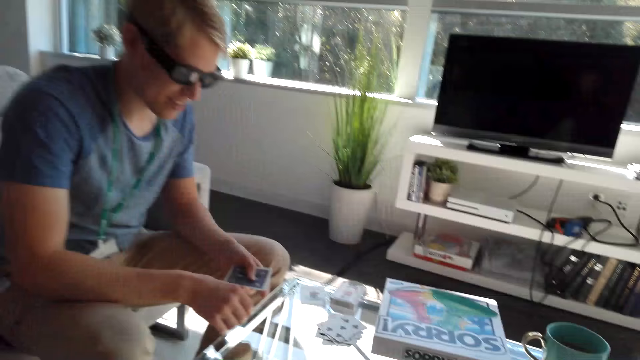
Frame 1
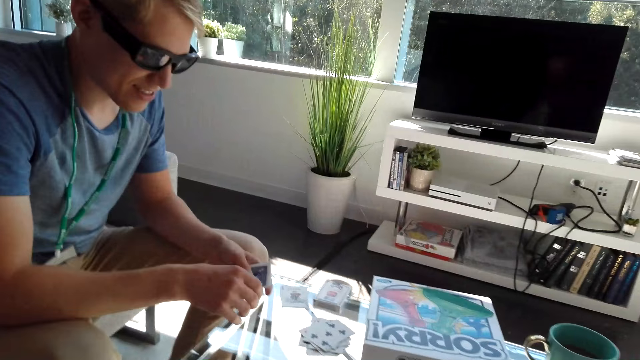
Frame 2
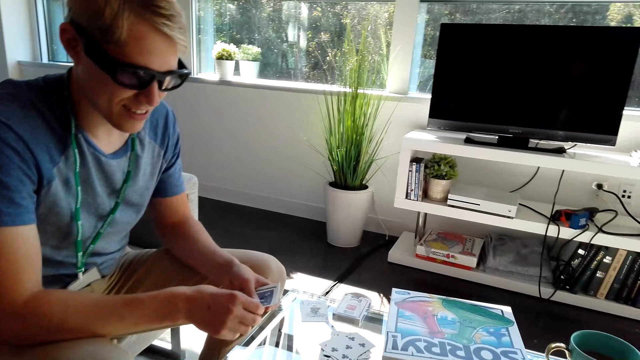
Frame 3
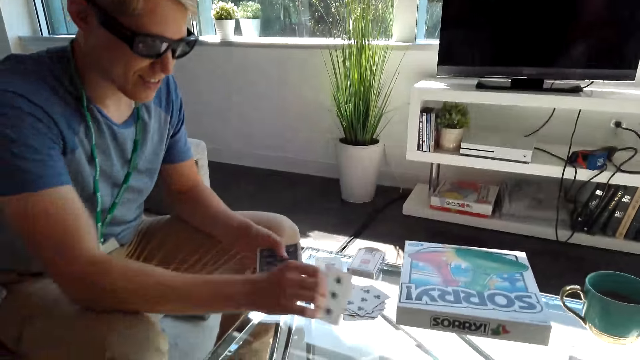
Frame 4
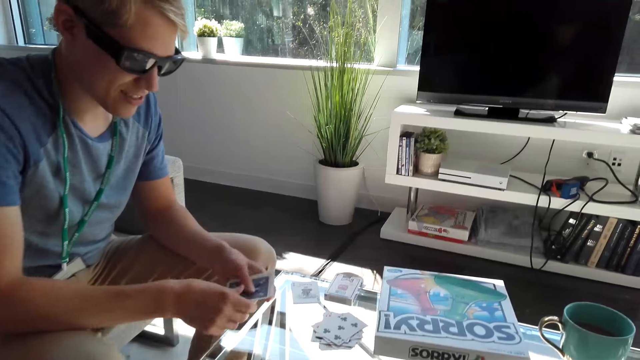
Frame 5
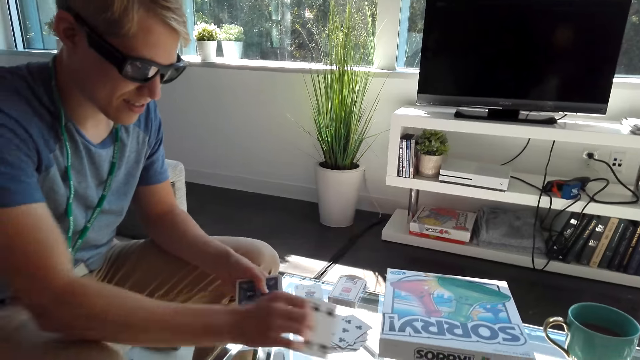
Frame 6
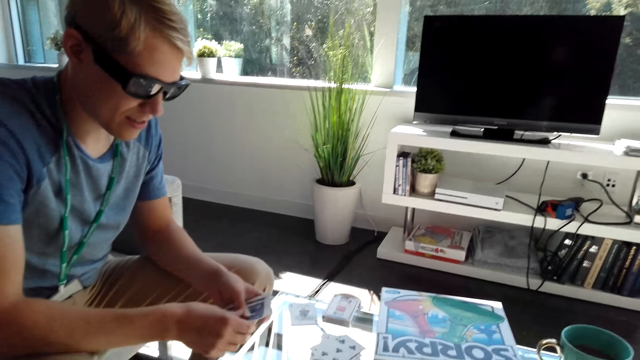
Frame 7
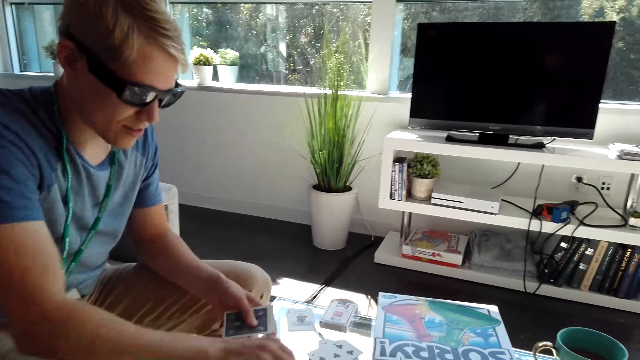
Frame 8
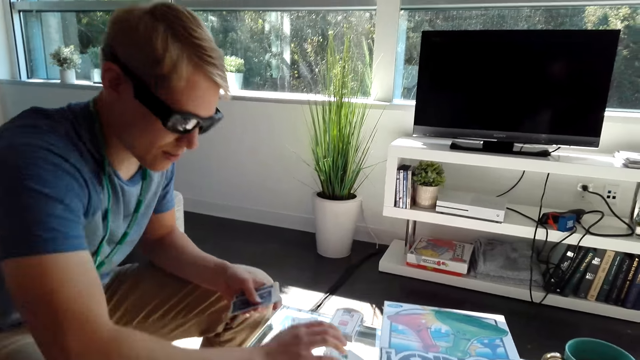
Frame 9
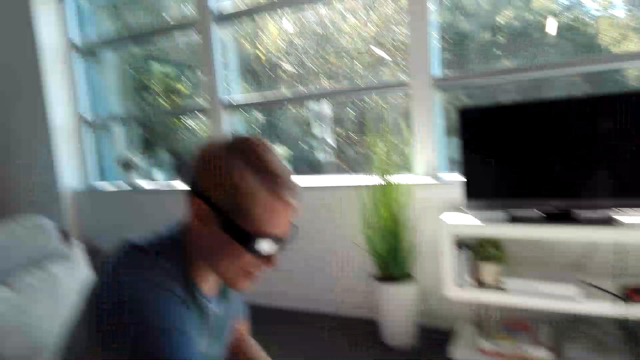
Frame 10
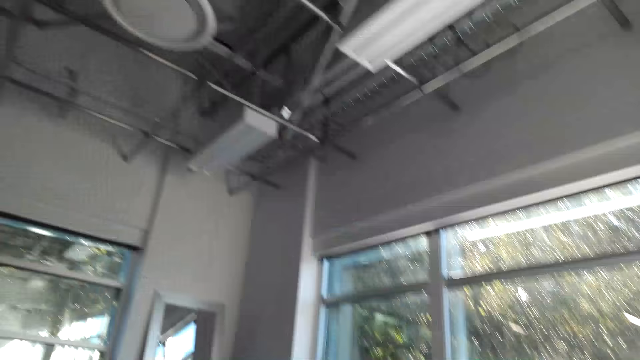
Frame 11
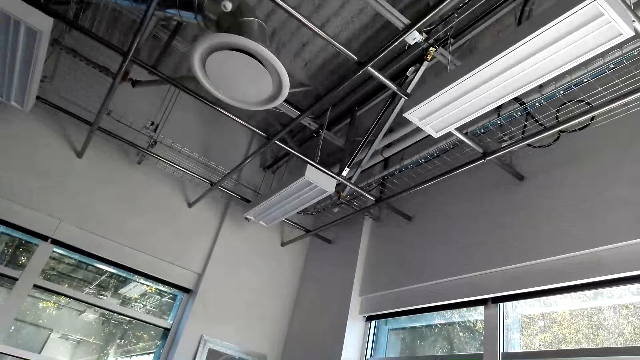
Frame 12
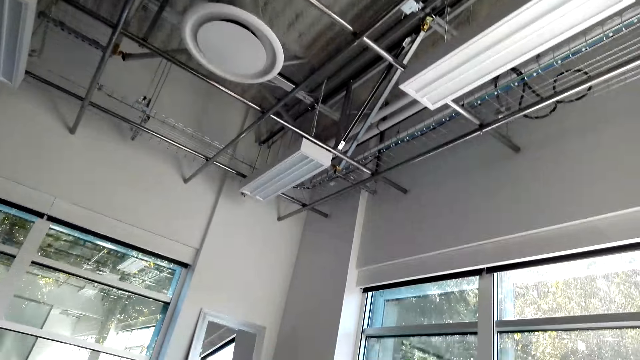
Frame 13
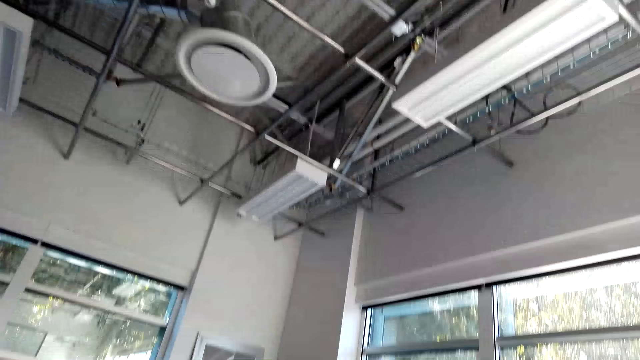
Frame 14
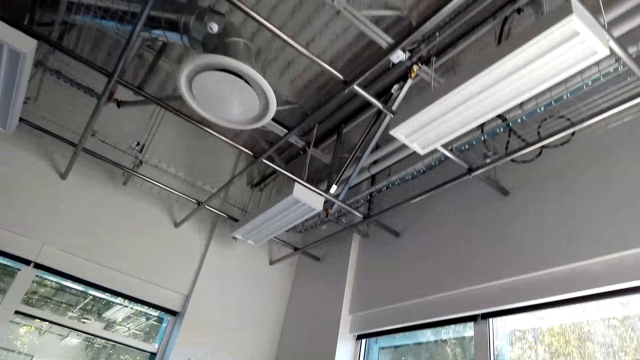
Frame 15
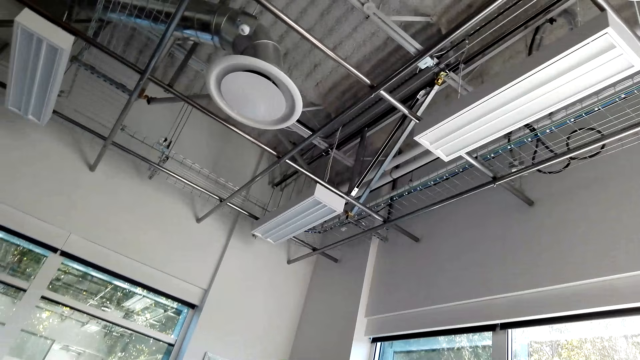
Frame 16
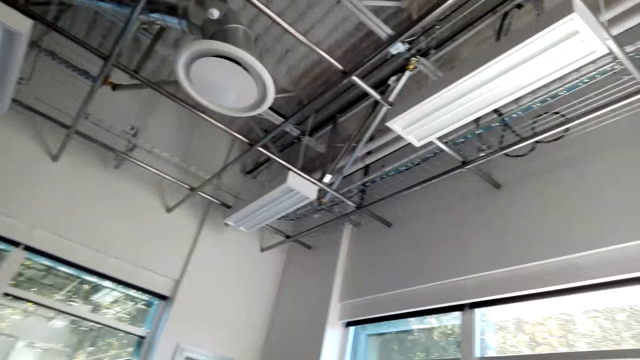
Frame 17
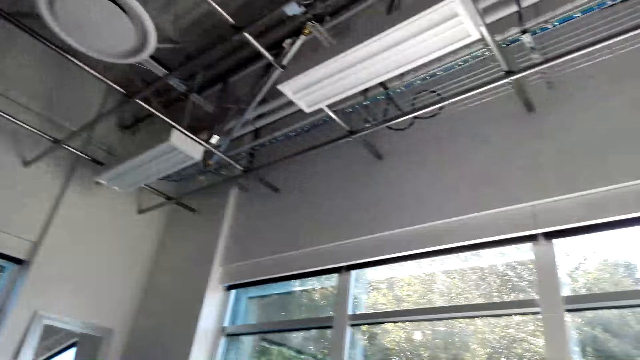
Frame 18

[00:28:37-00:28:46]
A male shares cards on the table. The male drops the cards on the table. The male hits the table with a hand. The camera wearer looks around the house. They converse with the male.

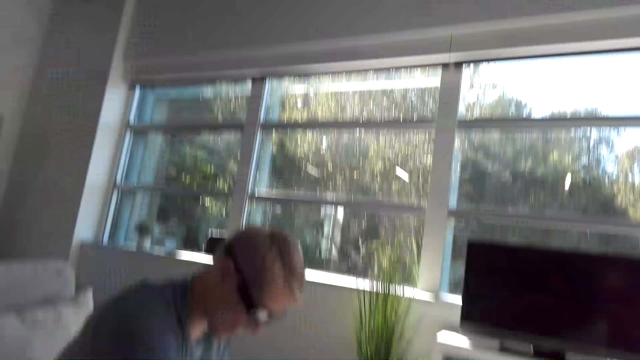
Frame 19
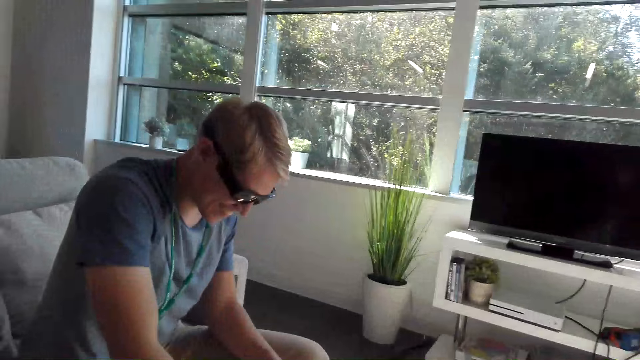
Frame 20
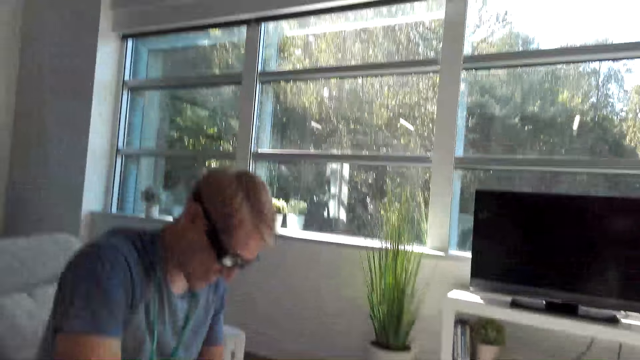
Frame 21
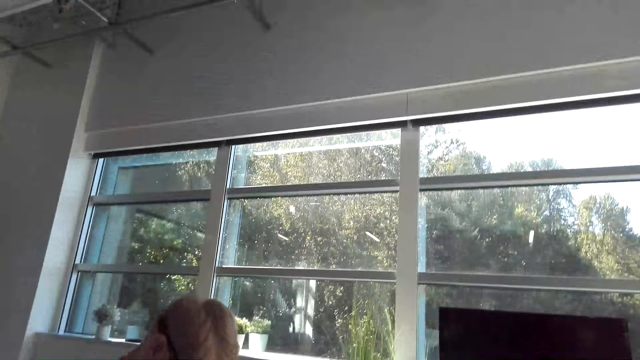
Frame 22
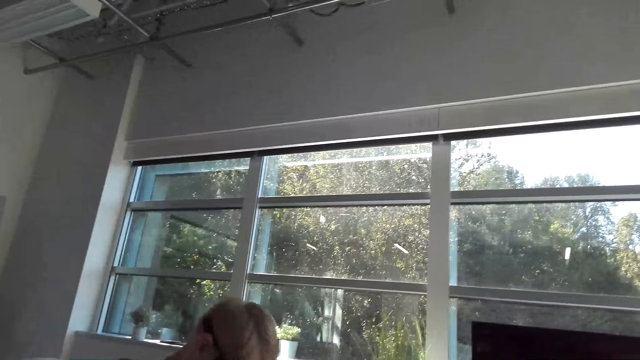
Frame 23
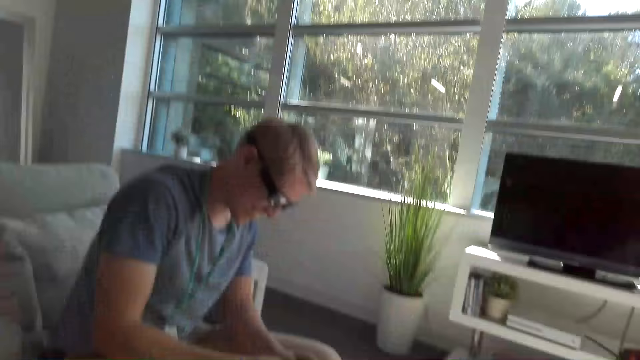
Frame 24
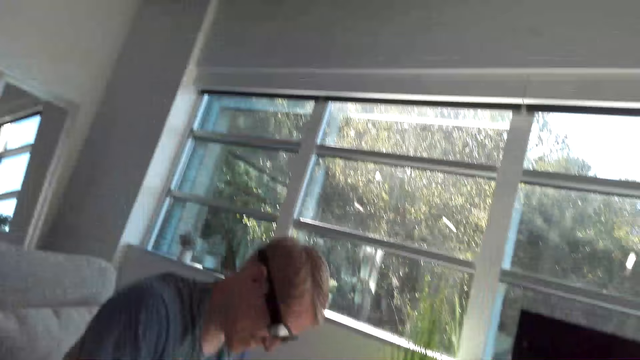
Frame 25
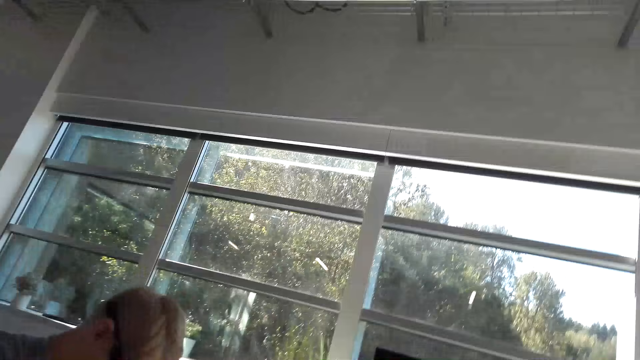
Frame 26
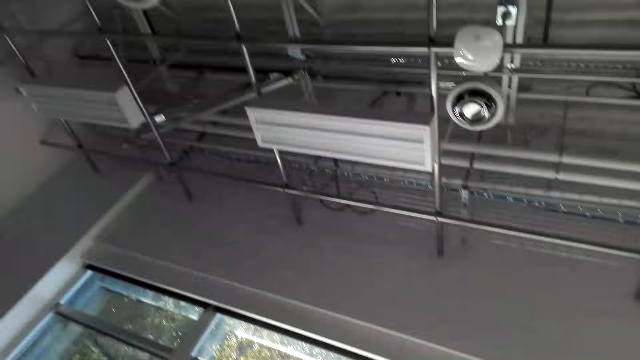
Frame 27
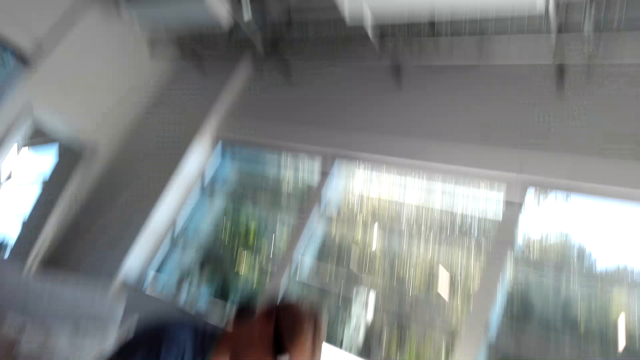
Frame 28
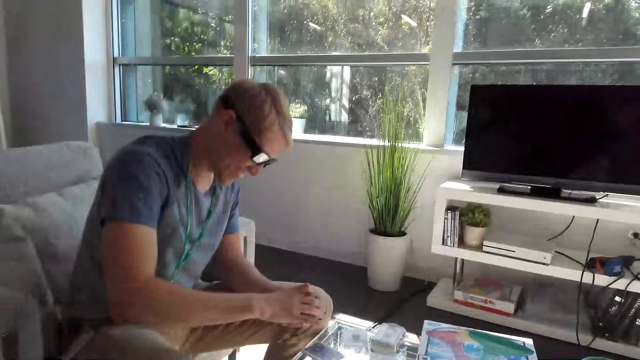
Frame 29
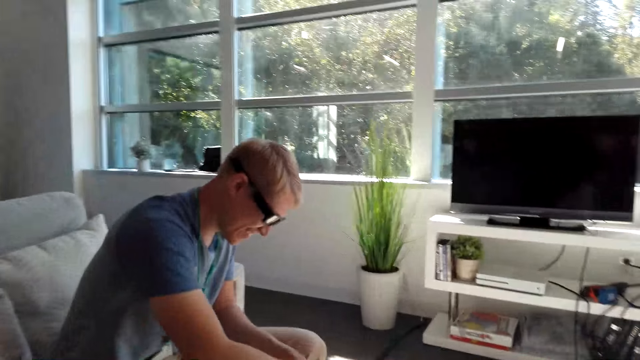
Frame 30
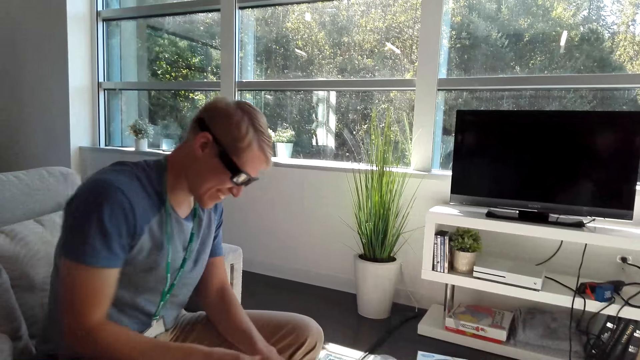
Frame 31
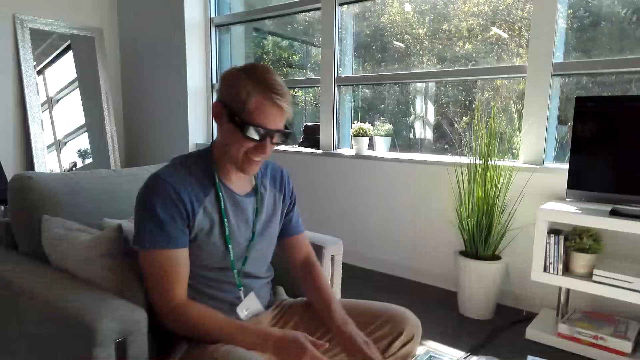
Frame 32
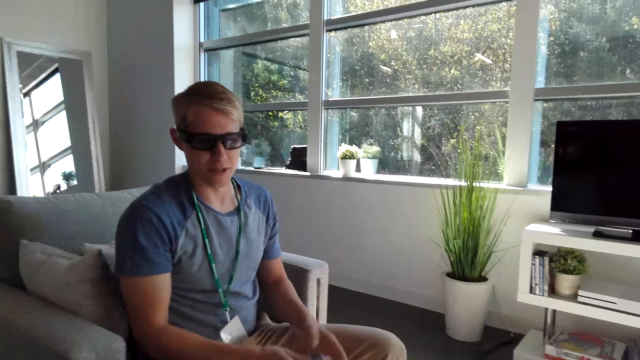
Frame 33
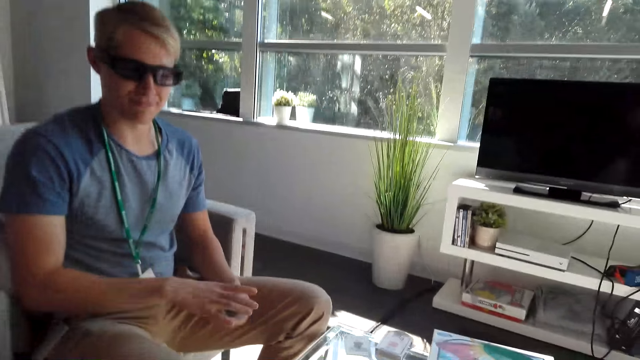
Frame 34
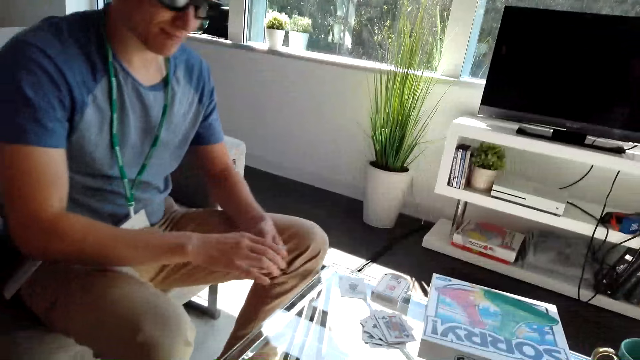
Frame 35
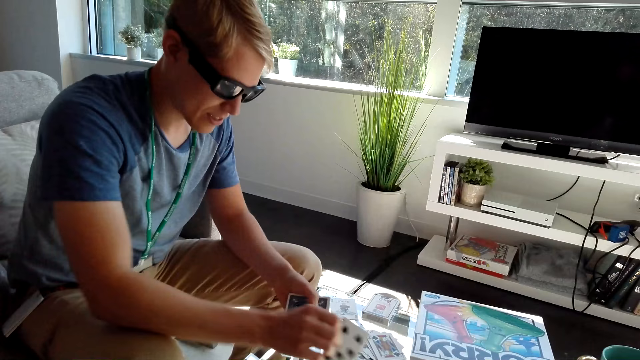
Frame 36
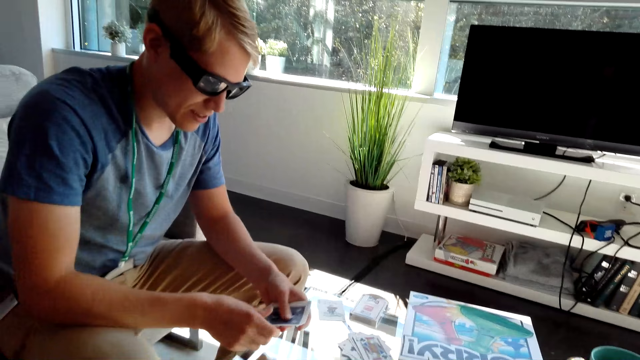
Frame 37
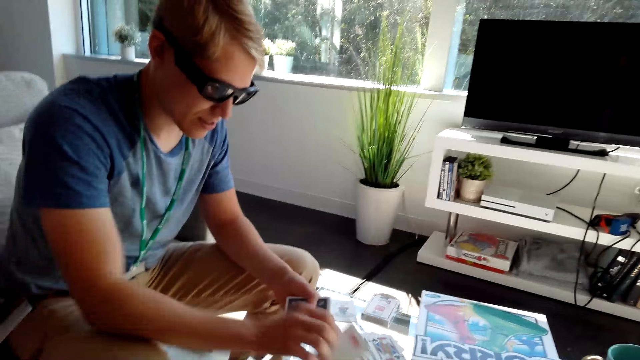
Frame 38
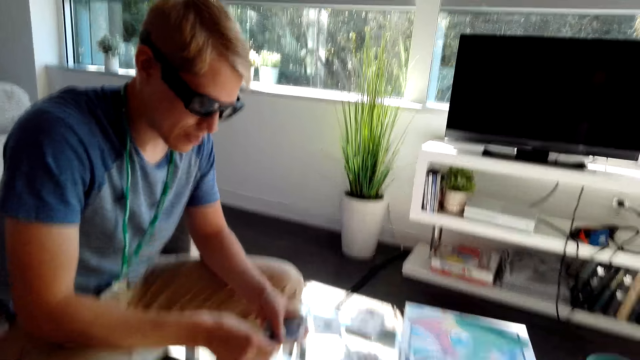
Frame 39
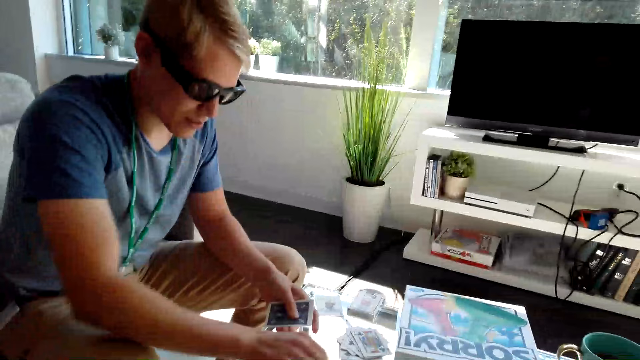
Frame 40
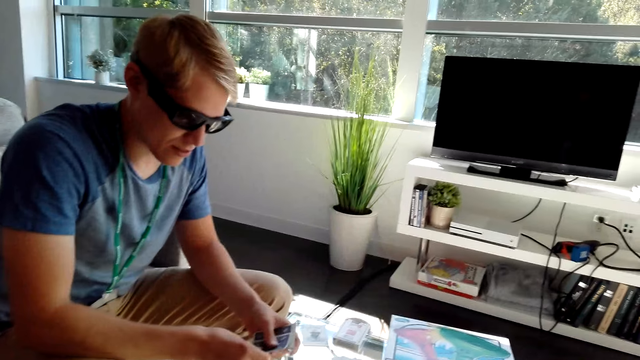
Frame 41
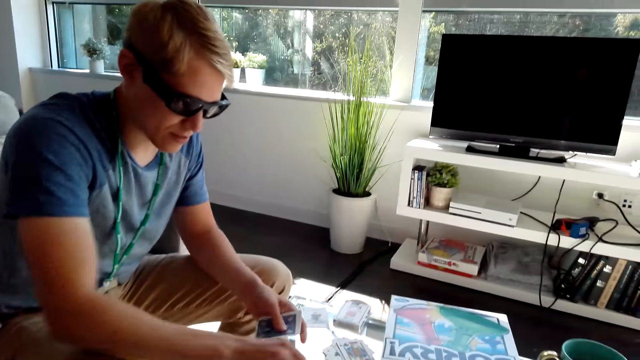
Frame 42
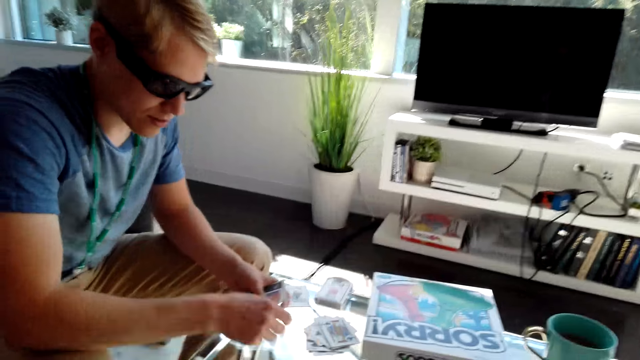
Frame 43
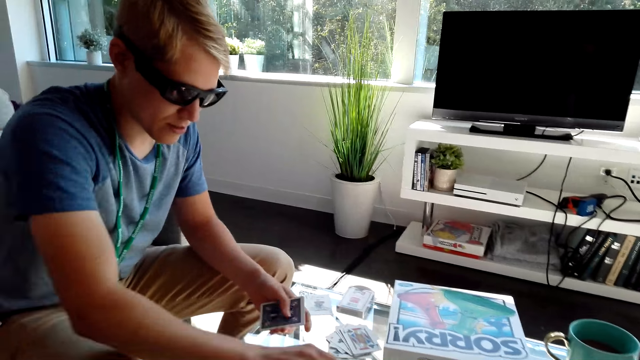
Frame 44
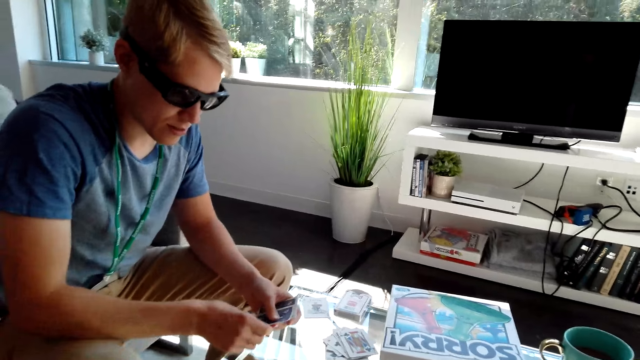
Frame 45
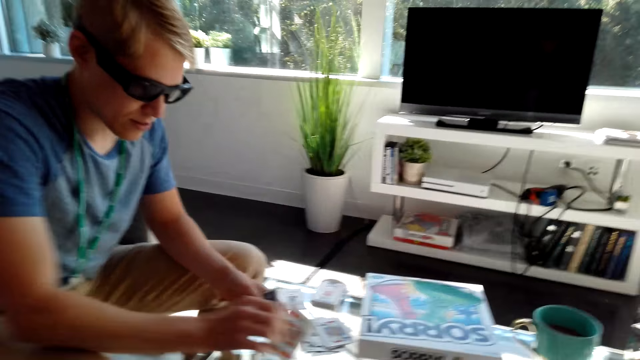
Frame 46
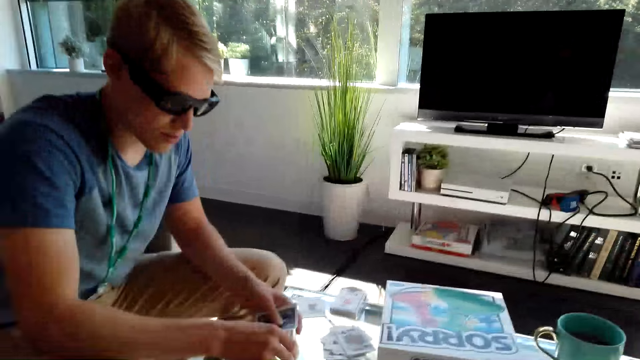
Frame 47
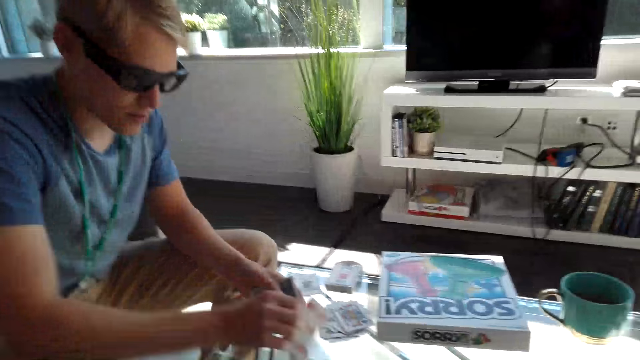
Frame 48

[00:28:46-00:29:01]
A male does something. The camera wearer converses with the male. The male arranges cards. The male shares the cards on the table. The camera wearer converses with the male. The male shares the cards on the table.
